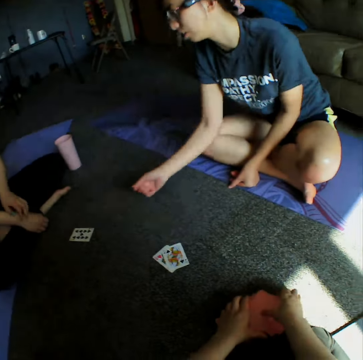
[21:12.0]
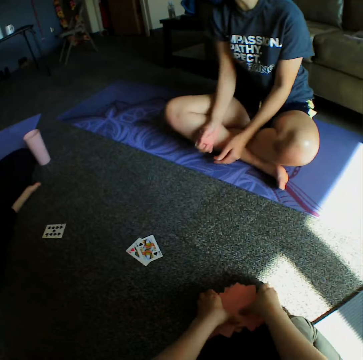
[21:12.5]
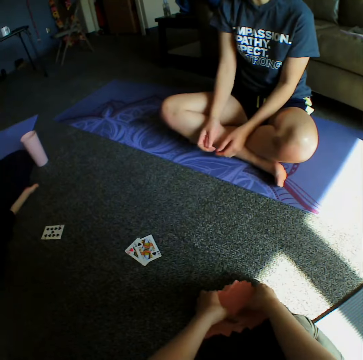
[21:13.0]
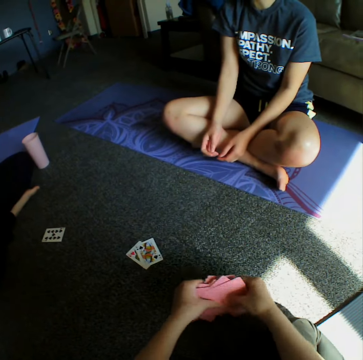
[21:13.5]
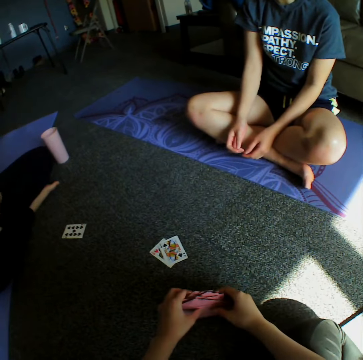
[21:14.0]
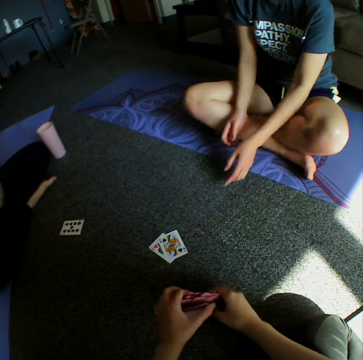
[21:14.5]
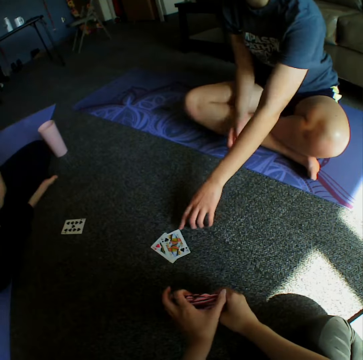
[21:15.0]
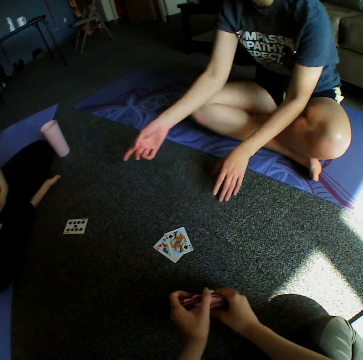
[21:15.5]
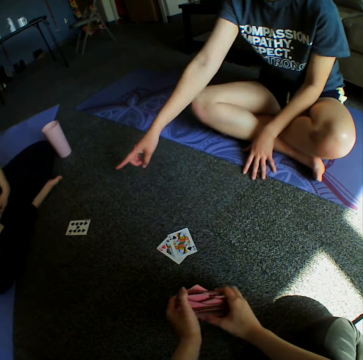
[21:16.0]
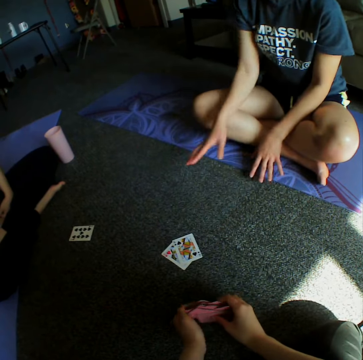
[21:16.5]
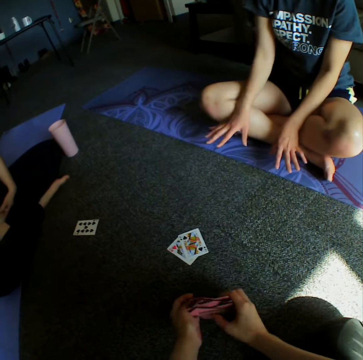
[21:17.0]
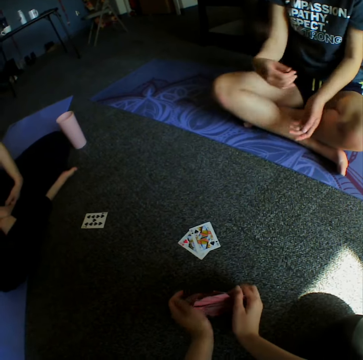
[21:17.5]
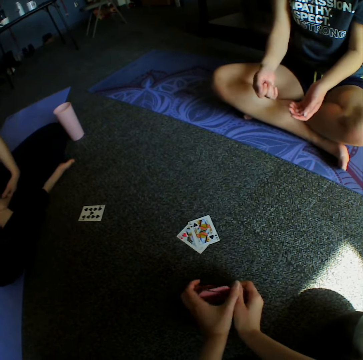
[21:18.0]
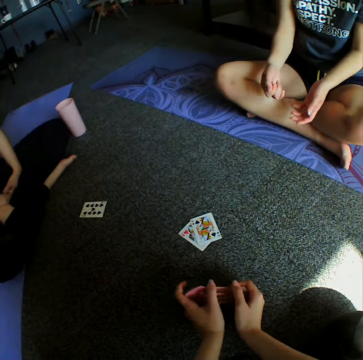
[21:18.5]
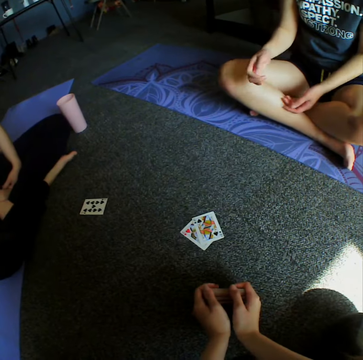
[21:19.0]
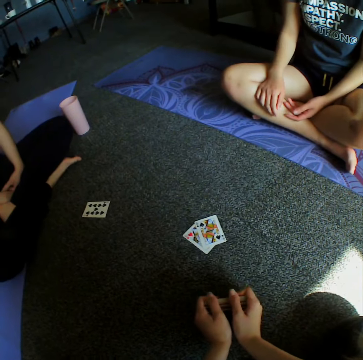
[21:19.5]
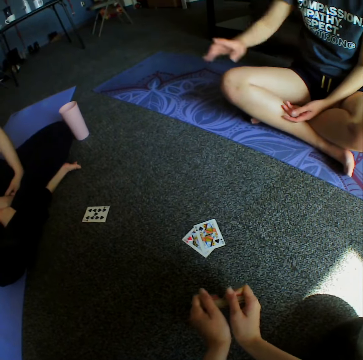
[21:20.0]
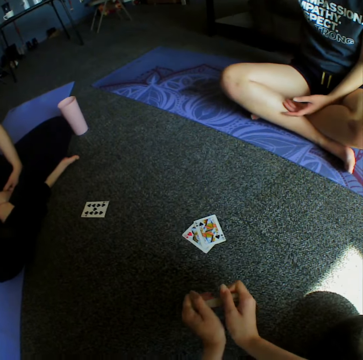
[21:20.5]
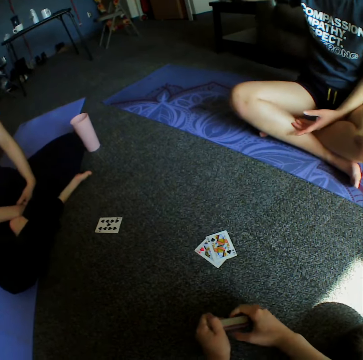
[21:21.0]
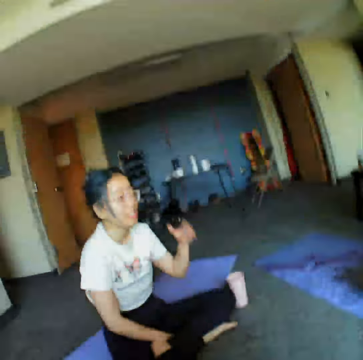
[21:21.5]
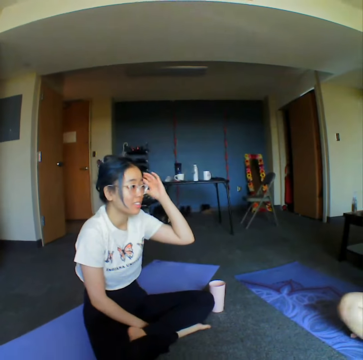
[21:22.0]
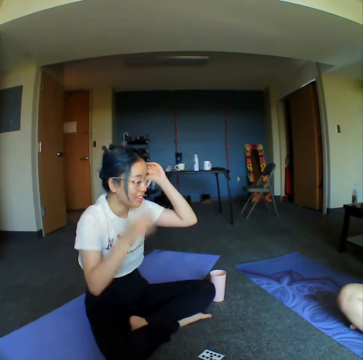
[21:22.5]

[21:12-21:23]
A woman demonstrates something to another woman and the camera wearer. The camera wearer places cards on the floor. The first woman converses with the other woman.

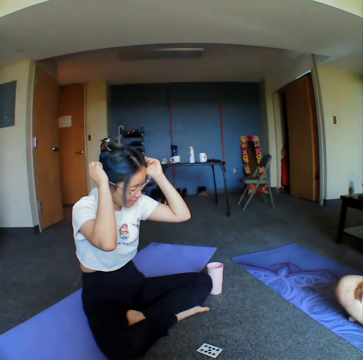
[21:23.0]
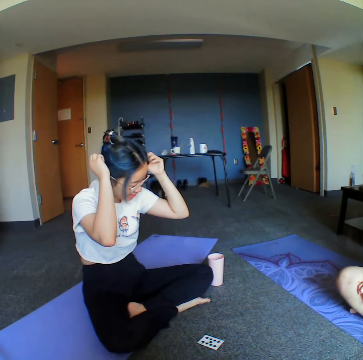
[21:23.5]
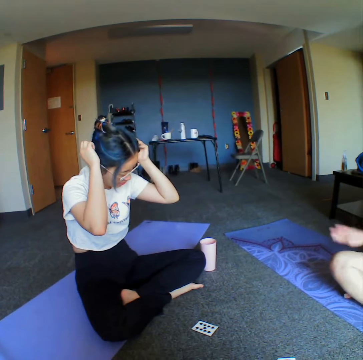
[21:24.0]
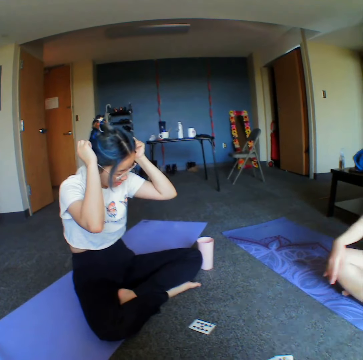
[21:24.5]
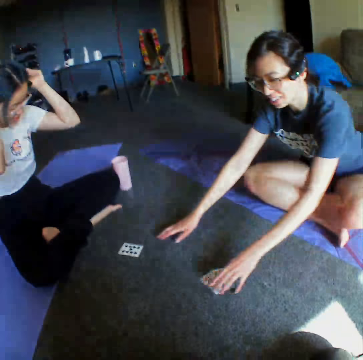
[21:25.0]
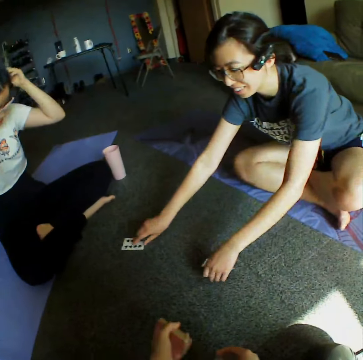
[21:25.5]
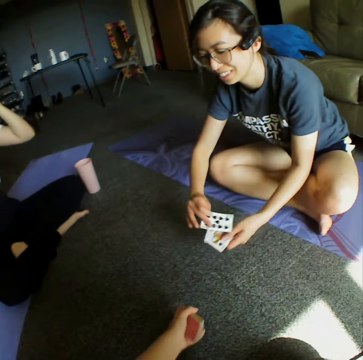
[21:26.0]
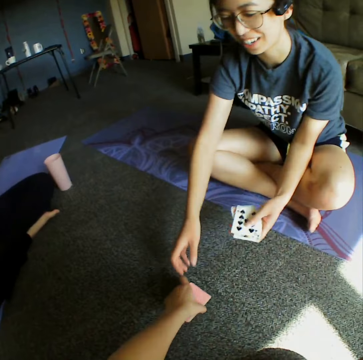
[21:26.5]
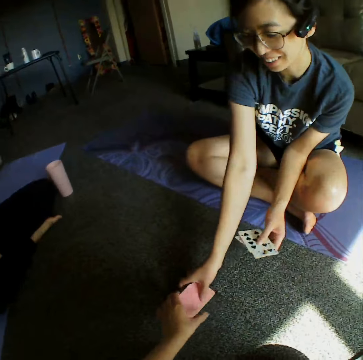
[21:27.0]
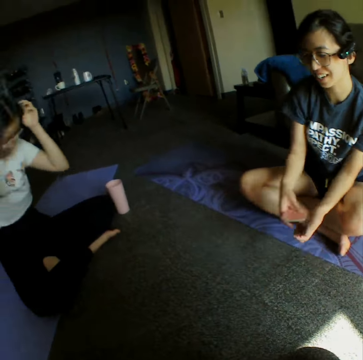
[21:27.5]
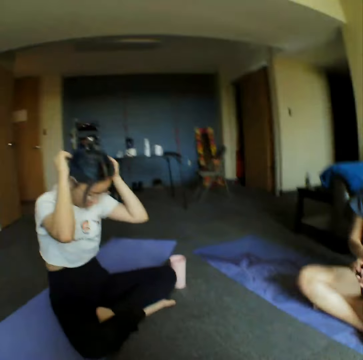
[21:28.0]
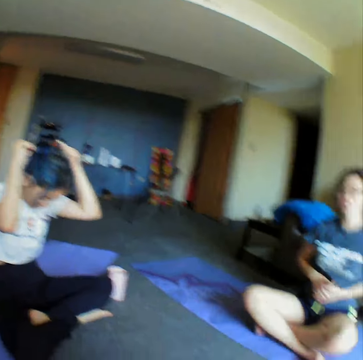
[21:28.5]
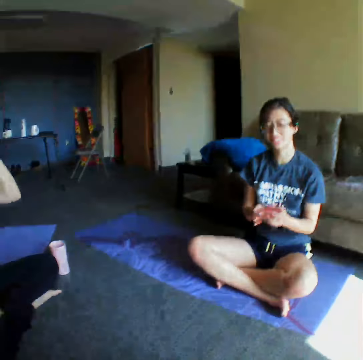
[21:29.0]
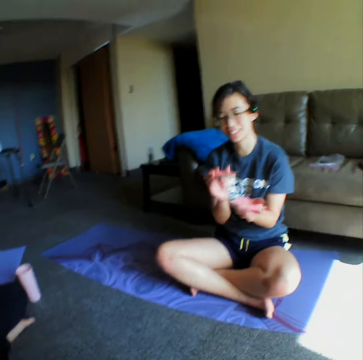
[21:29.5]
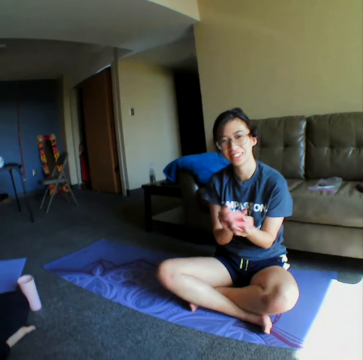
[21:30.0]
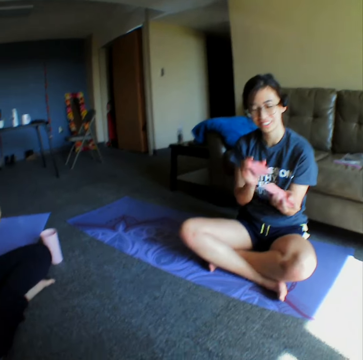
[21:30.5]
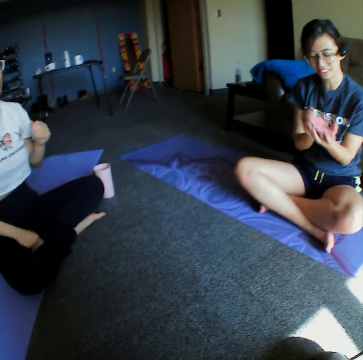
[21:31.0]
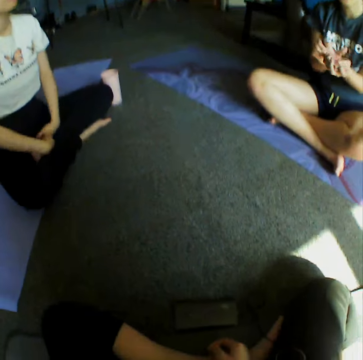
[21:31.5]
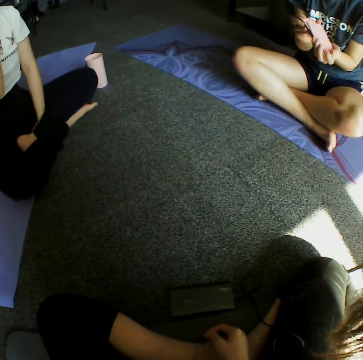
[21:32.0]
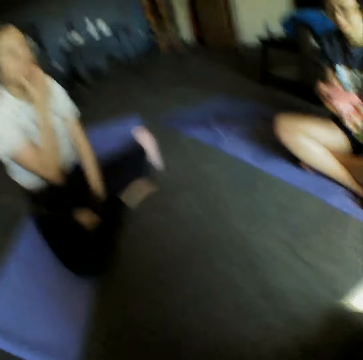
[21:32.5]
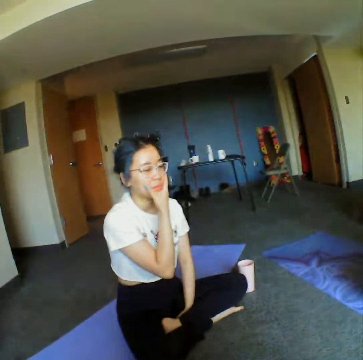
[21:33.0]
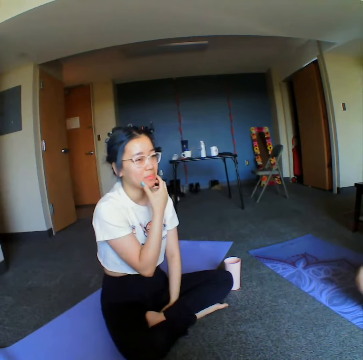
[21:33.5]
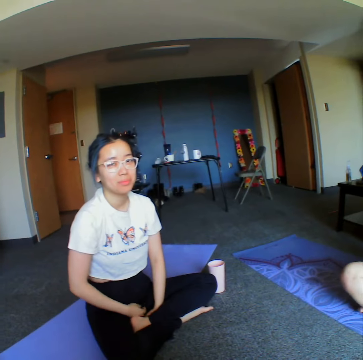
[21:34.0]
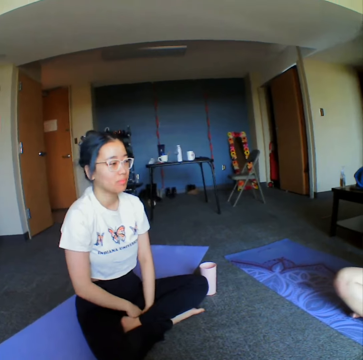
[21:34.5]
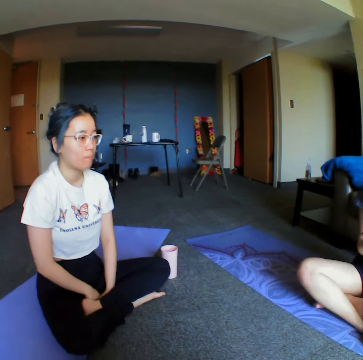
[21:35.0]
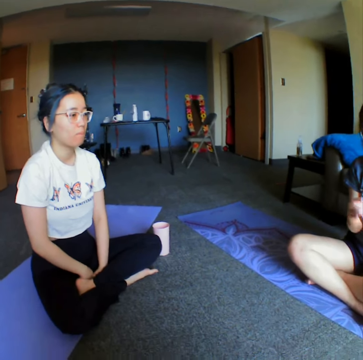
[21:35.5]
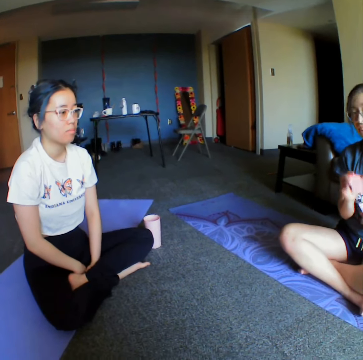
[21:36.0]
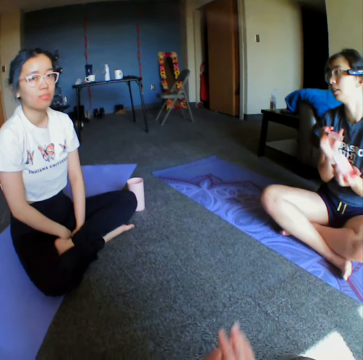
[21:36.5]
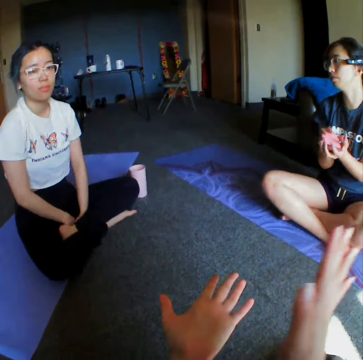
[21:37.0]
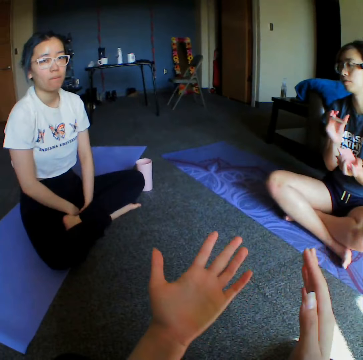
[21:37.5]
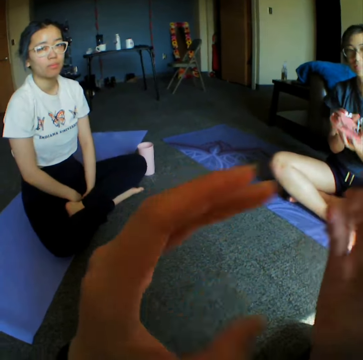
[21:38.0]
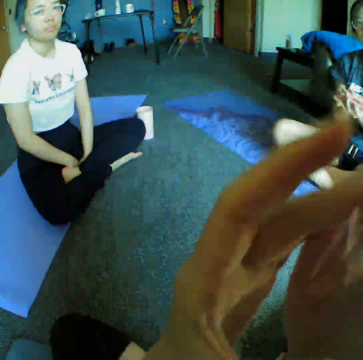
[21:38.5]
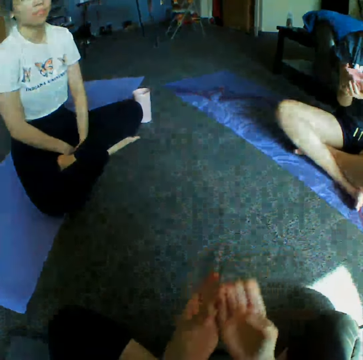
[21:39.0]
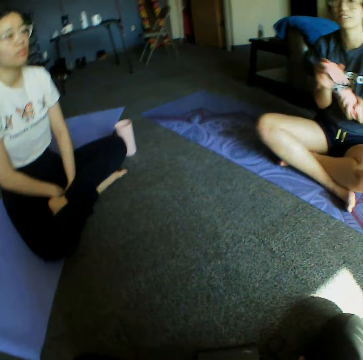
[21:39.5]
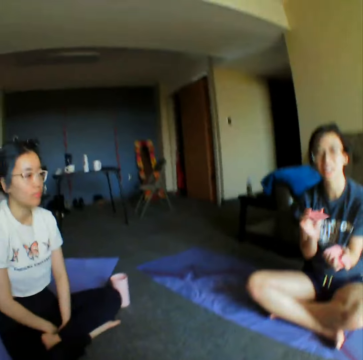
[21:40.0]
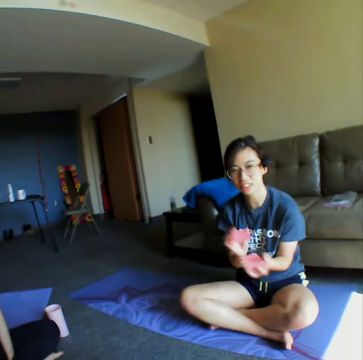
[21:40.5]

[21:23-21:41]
A woman touches her head. Another woman converses with the first woman. The other woman collects cards from the floor. The camera wearer gives the cards to the other woman. They look around the room. The first woman rearranges the cards on her hand. The other woman shuffles the cards. The camera wearer looks around the room. The other woman shuffles the cards. The camera wearer demonstrates something to the other woman and the first woman. They converse with the other woman.

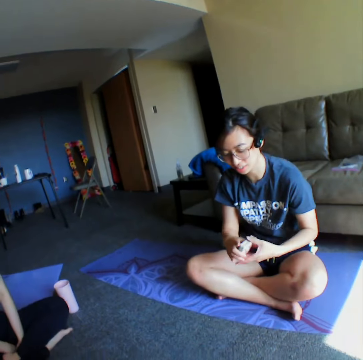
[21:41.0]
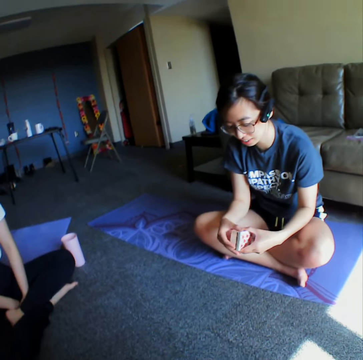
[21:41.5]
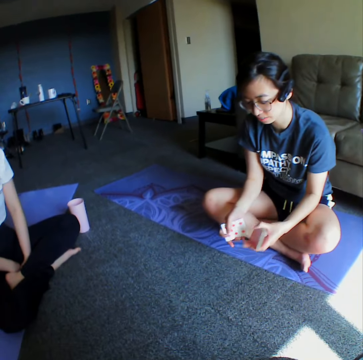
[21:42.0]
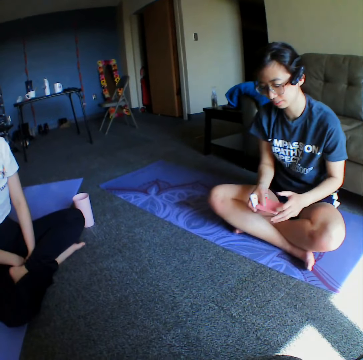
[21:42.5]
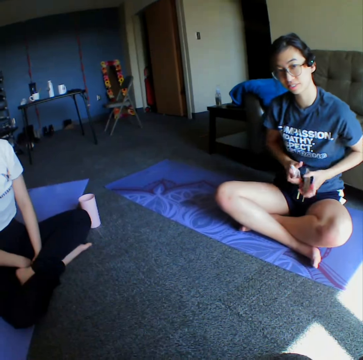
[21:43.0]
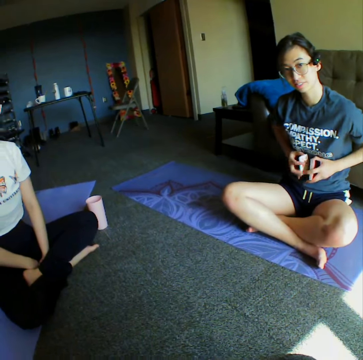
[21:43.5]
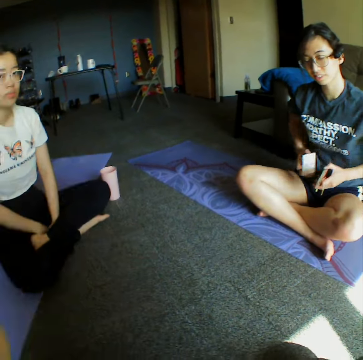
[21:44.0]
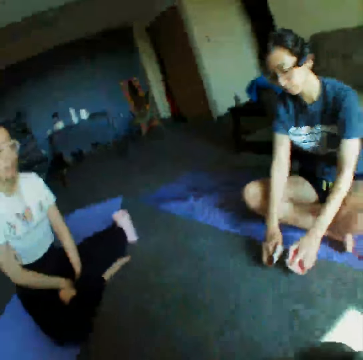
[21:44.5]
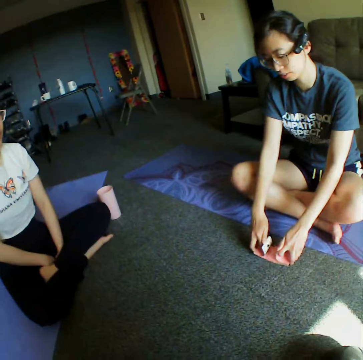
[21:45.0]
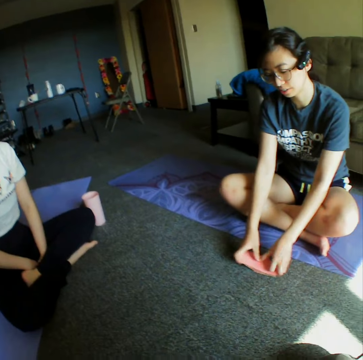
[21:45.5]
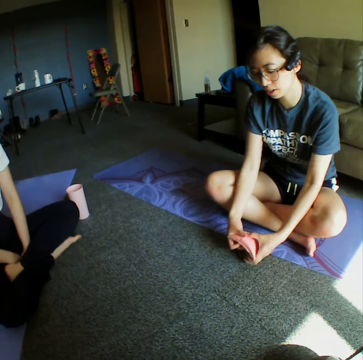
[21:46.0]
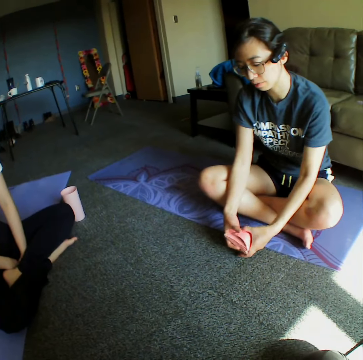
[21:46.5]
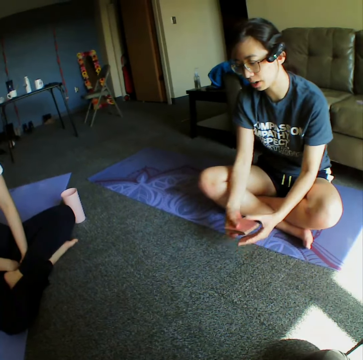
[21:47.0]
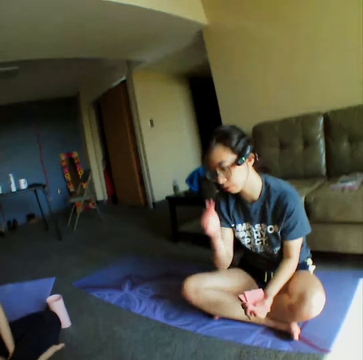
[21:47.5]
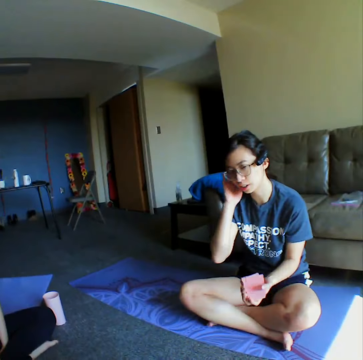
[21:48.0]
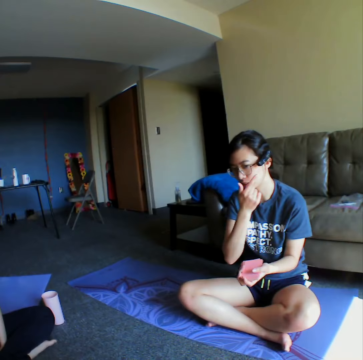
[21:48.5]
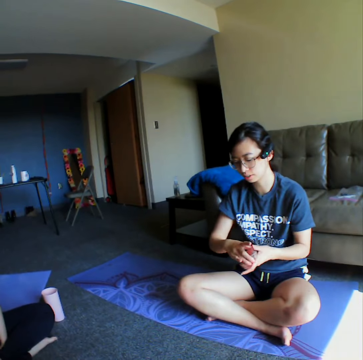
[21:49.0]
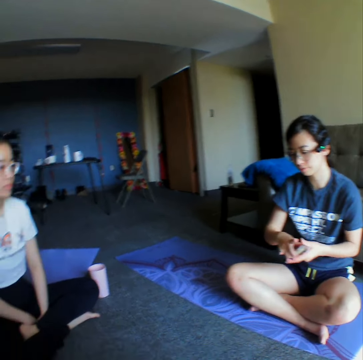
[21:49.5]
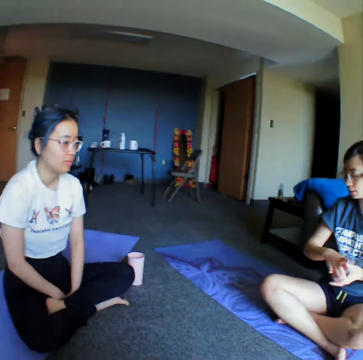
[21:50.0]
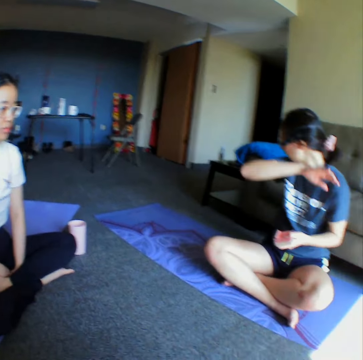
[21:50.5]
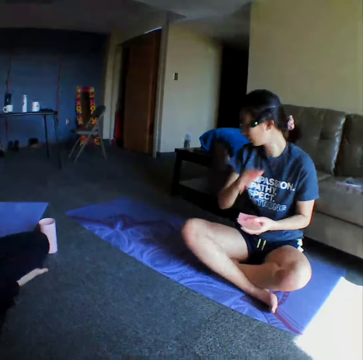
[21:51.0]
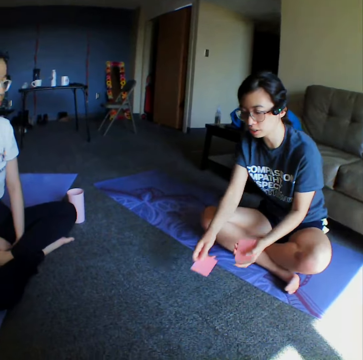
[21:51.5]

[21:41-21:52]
A woman holds cards. The woman shuffles the cards.
